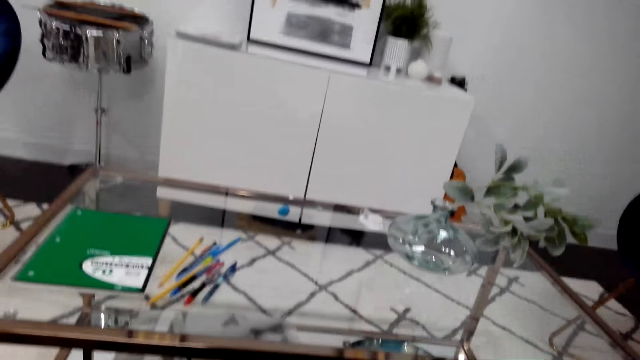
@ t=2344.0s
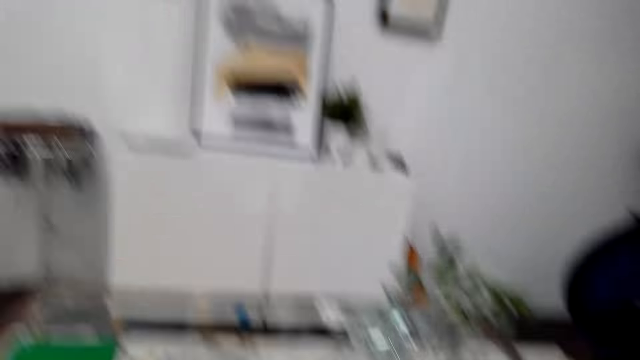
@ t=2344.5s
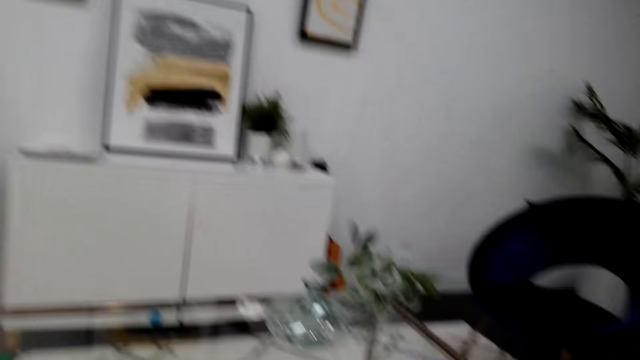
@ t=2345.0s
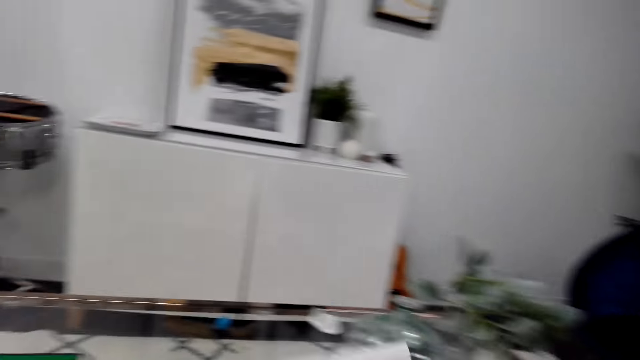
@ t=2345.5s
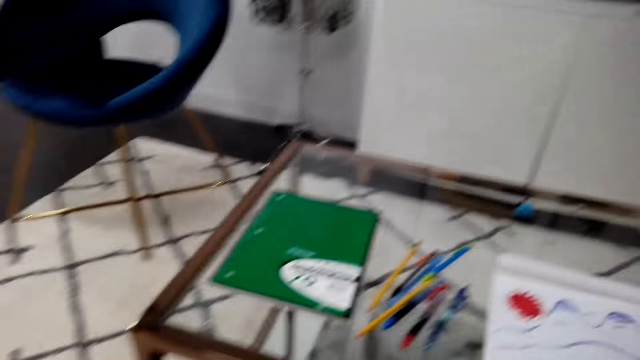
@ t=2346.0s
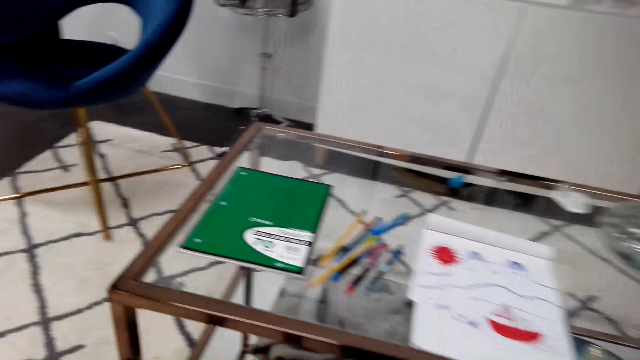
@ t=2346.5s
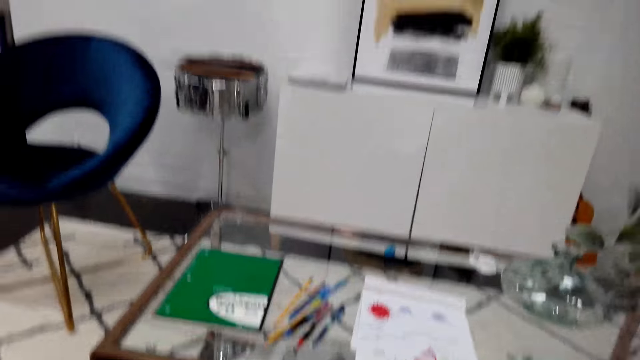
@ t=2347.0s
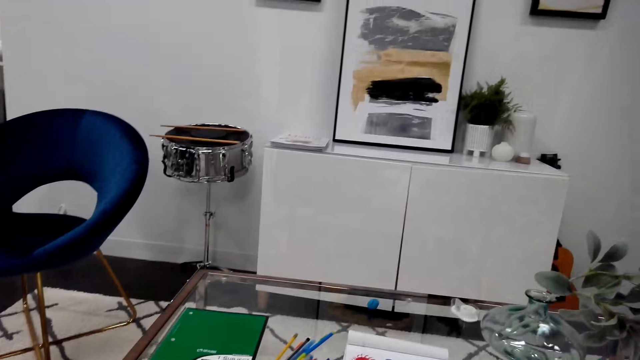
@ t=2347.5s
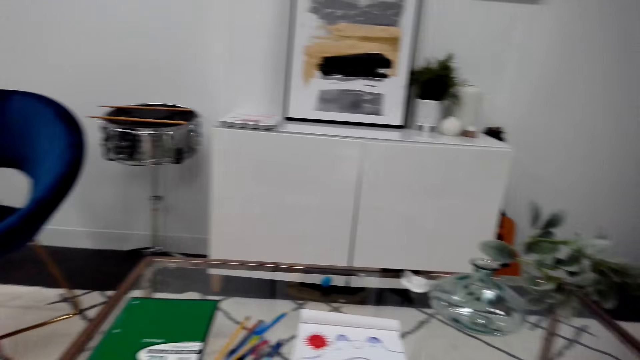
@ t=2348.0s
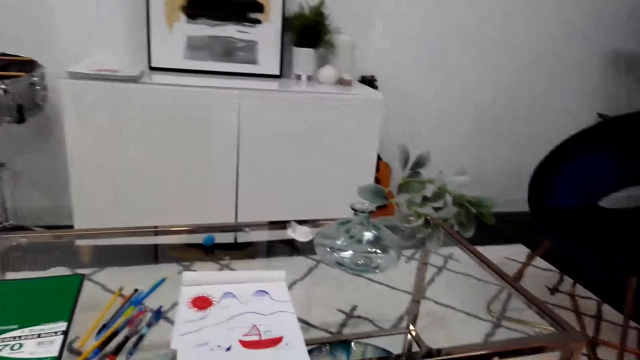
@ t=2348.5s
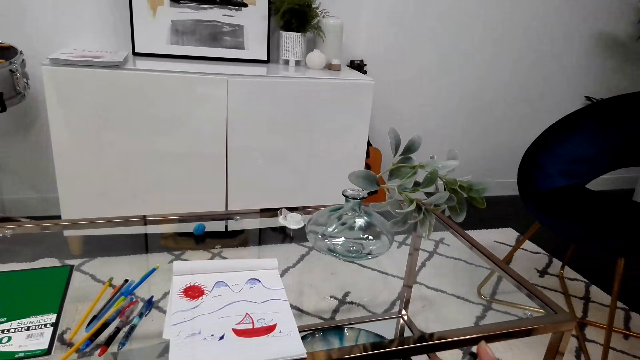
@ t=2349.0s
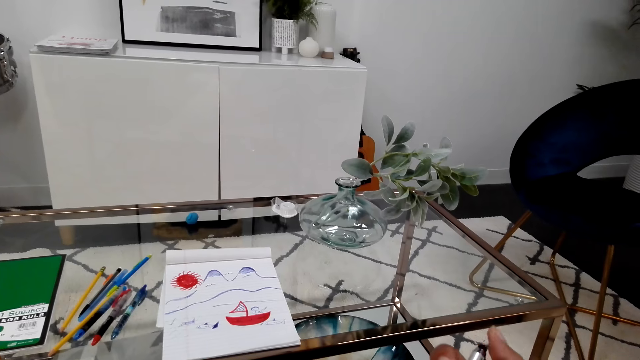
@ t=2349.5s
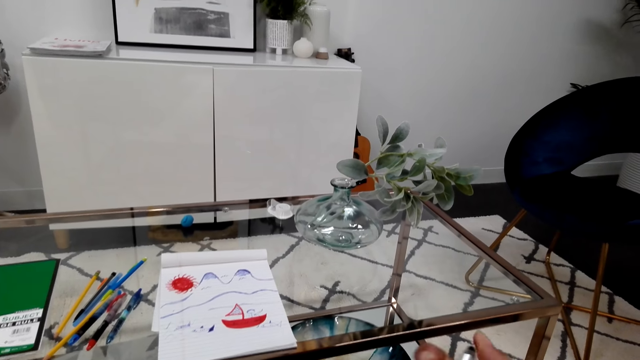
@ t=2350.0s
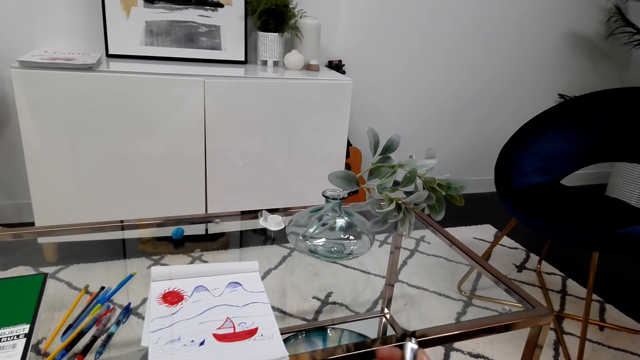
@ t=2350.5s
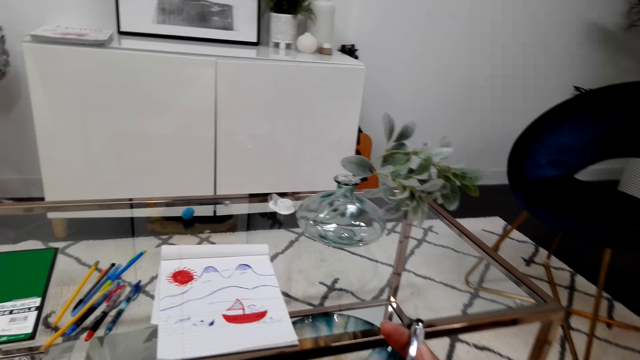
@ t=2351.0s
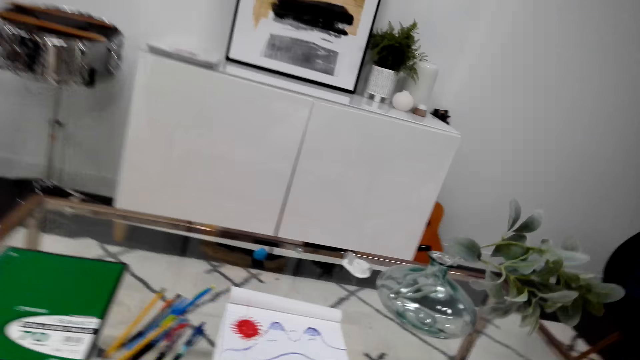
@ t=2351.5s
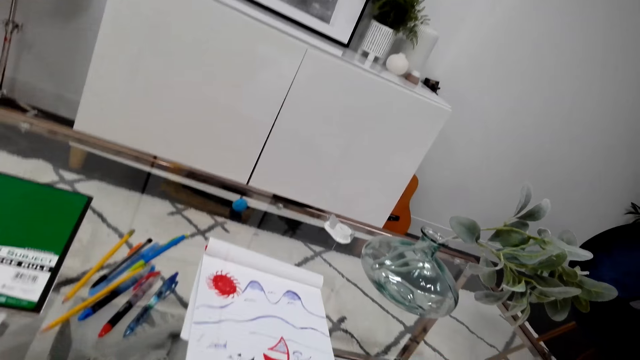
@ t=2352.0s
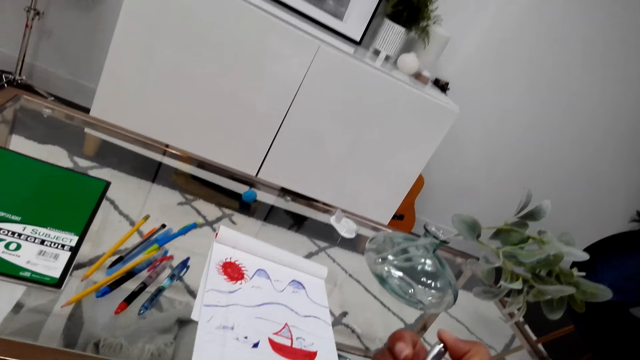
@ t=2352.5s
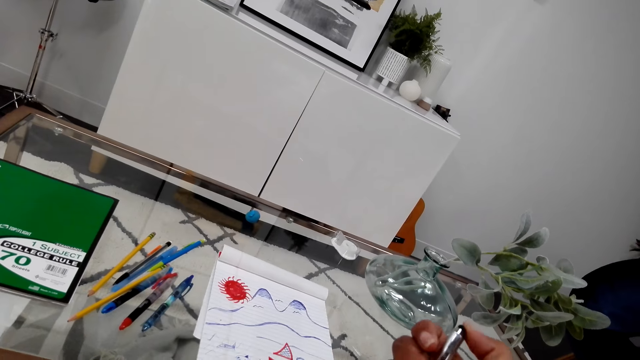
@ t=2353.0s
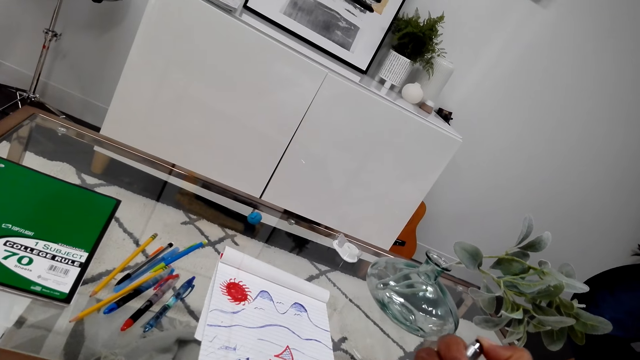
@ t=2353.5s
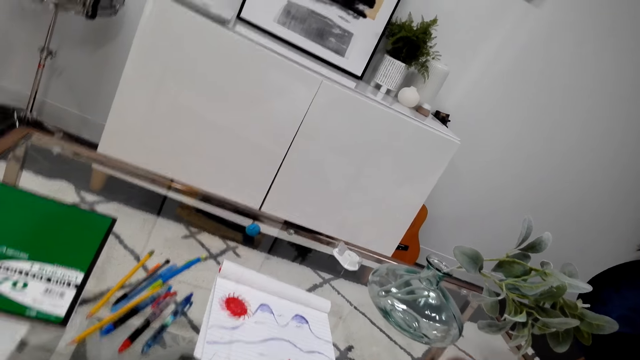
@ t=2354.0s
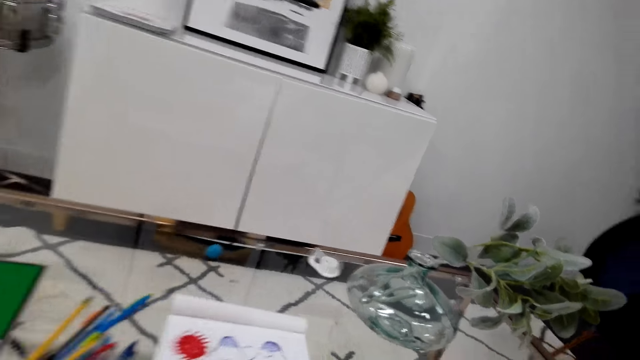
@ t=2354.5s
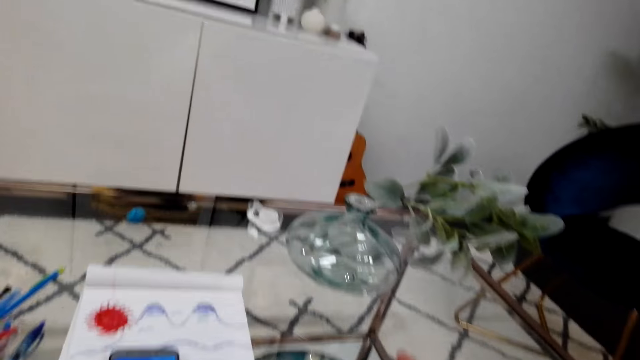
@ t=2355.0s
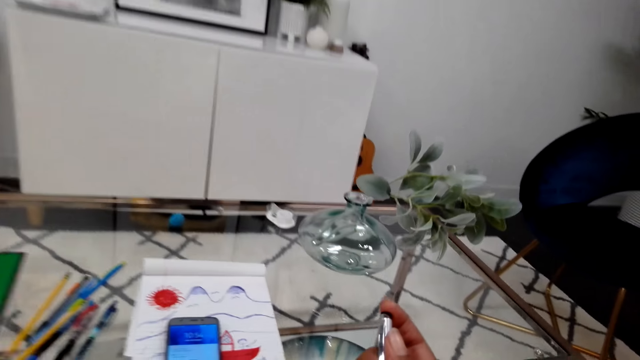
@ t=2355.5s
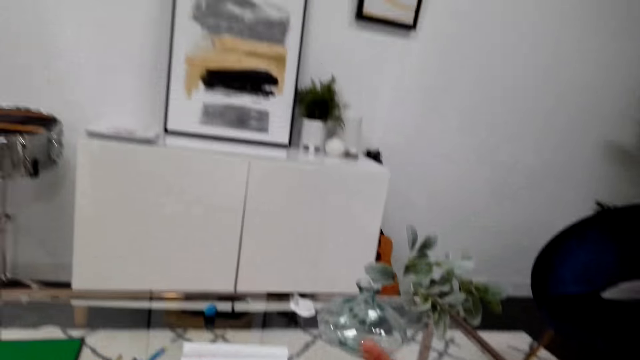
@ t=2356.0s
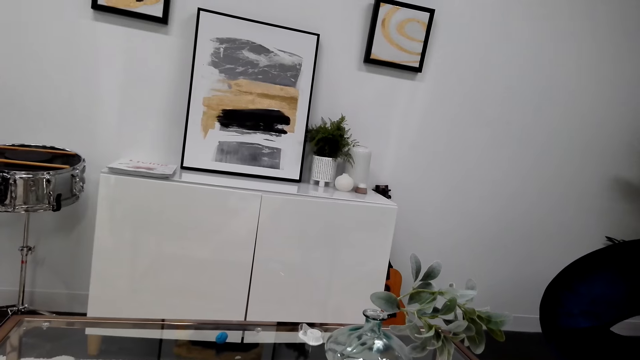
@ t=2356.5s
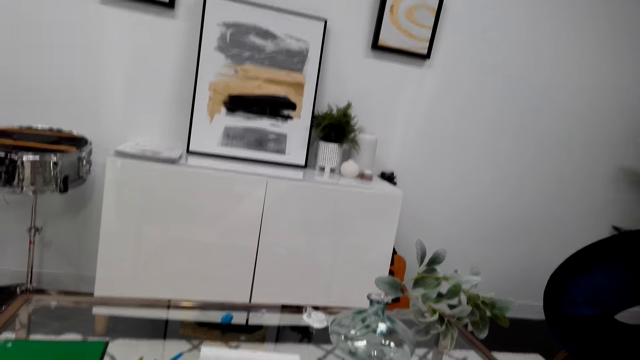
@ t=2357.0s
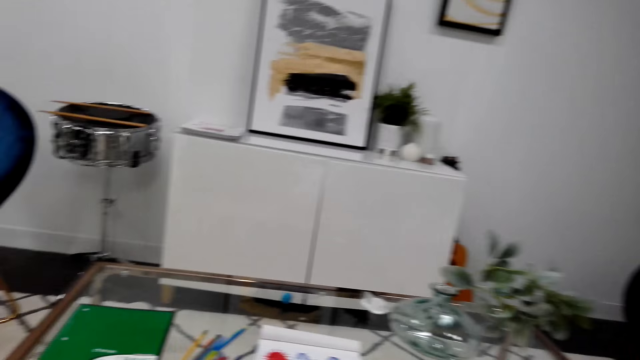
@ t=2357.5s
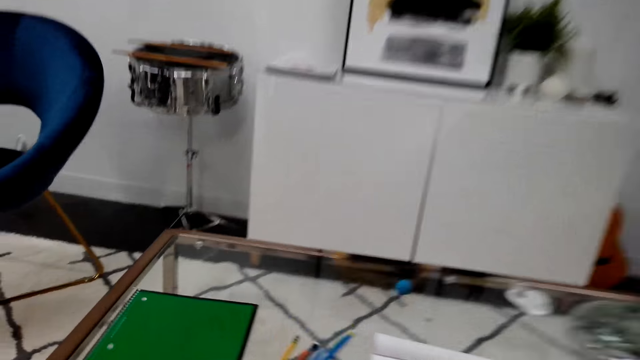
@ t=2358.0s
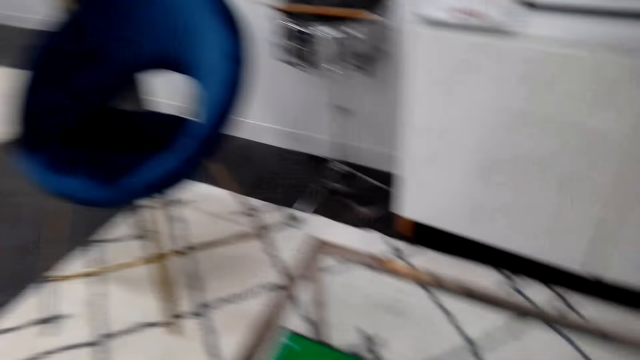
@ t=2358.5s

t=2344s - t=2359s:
The camera wearer puts an A4 watercolor art book on the table. They put the ink pen on the table. They close the pen. They put down a phone.

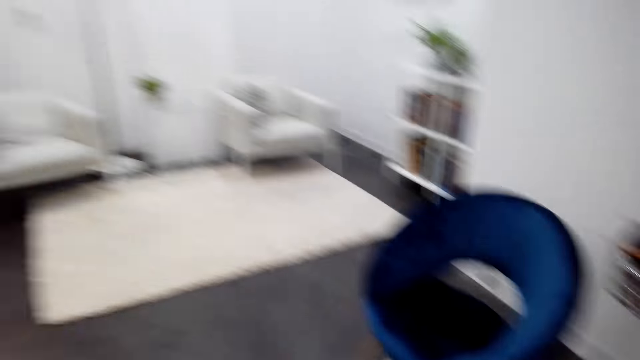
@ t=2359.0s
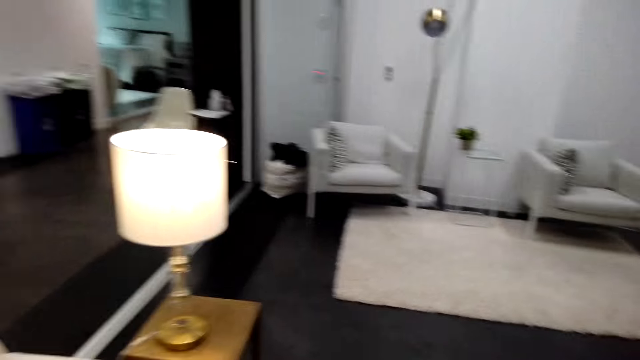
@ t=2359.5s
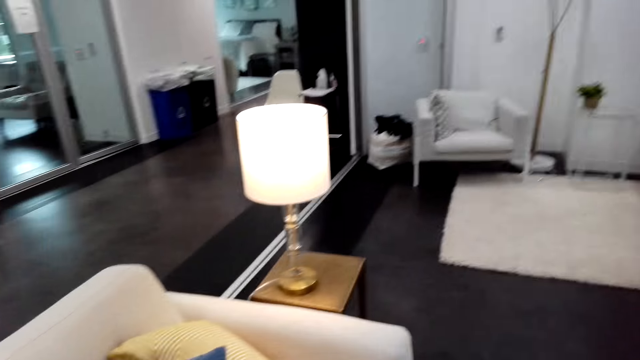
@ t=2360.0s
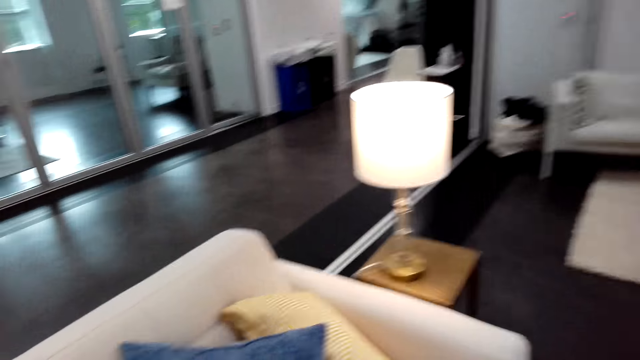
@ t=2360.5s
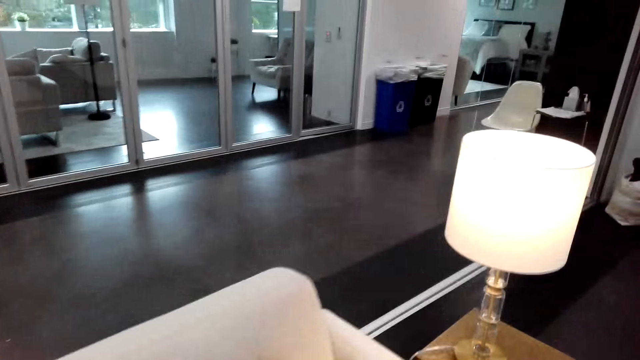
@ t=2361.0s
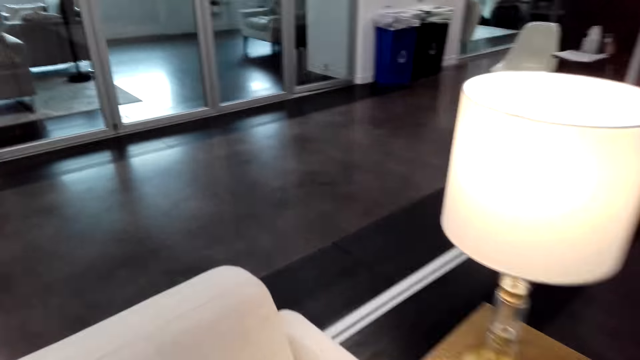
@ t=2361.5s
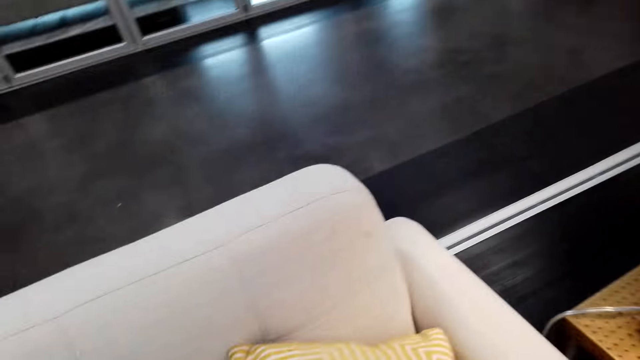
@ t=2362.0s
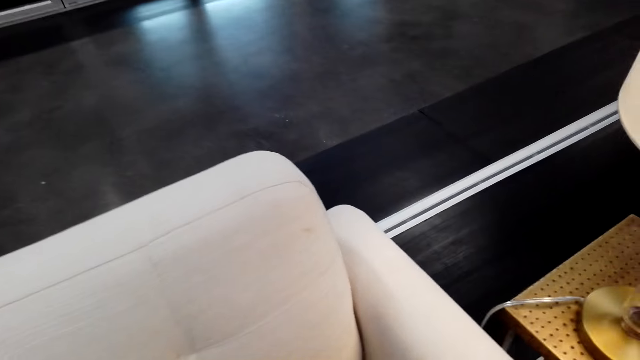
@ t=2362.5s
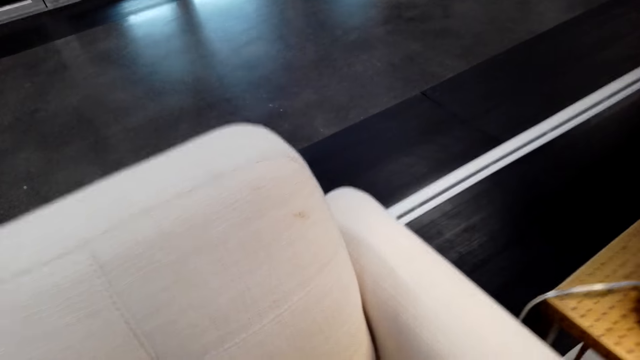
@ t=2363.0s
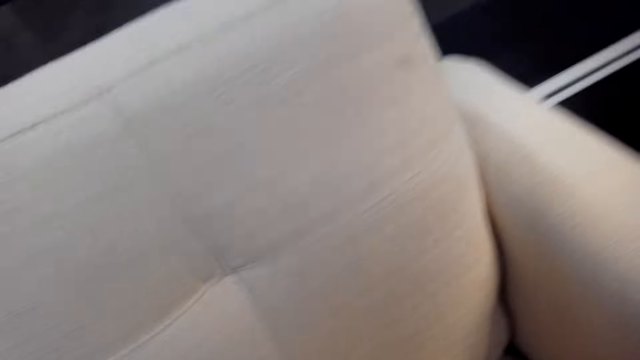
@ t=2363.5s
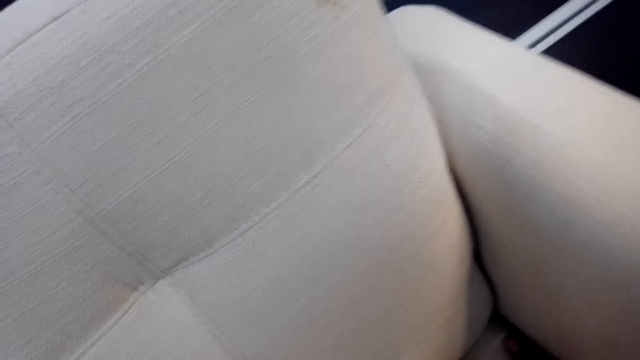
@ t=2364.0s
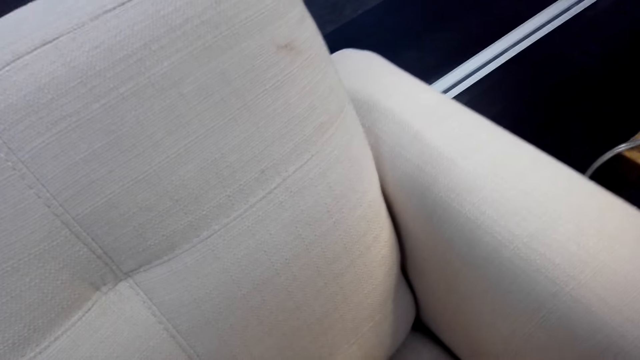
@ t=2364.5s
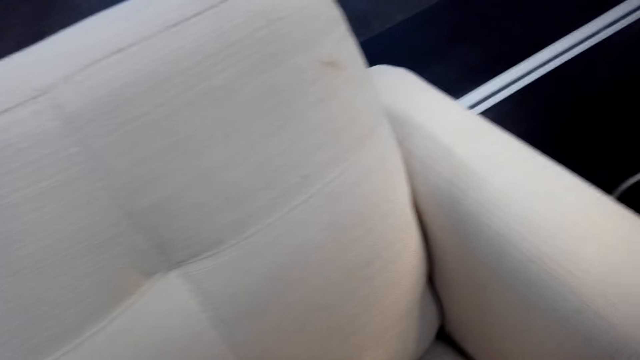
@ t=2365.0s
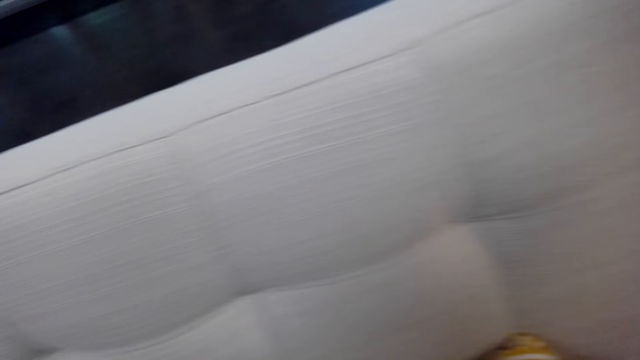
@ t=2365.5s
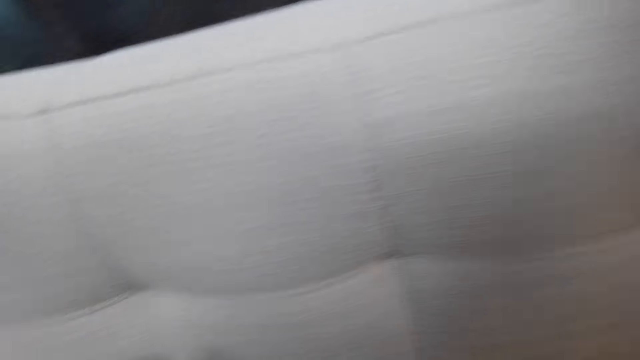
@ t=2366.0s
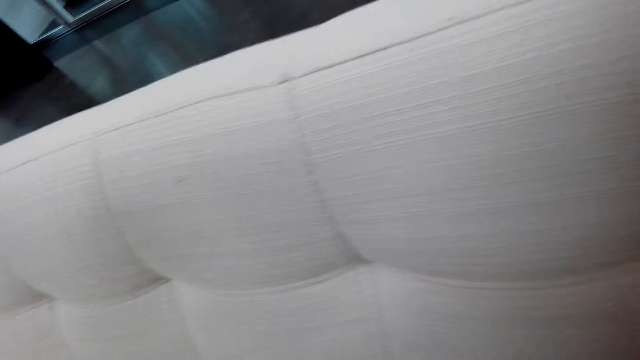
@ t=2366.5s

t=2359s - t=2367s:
The camera wearer walks around the house. They put the cushions on a couch.
